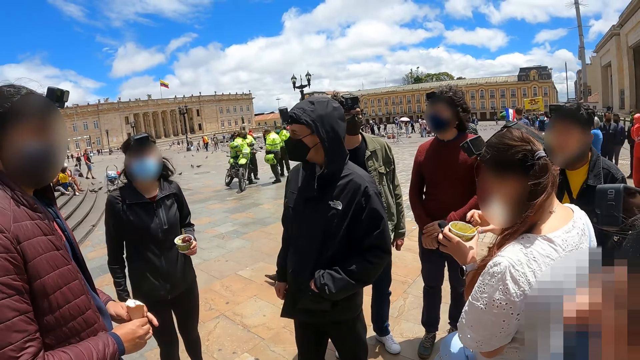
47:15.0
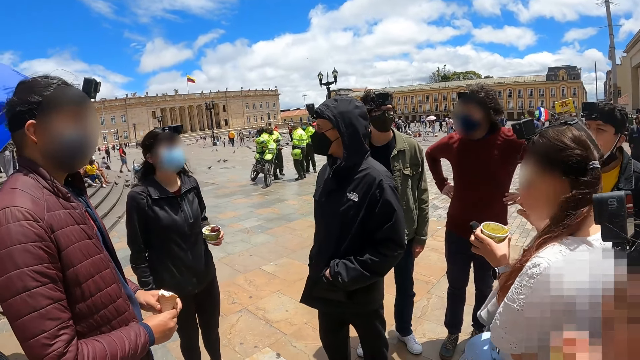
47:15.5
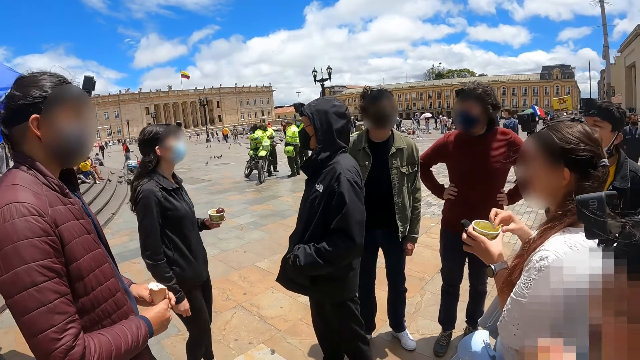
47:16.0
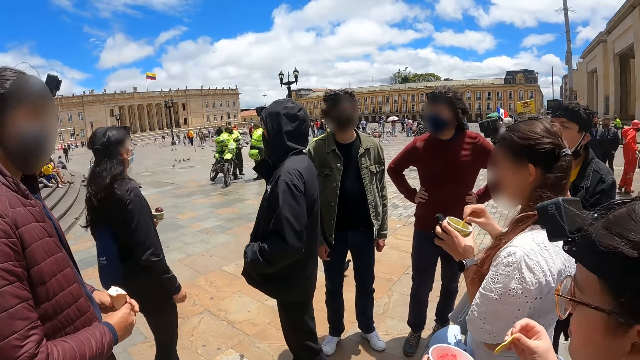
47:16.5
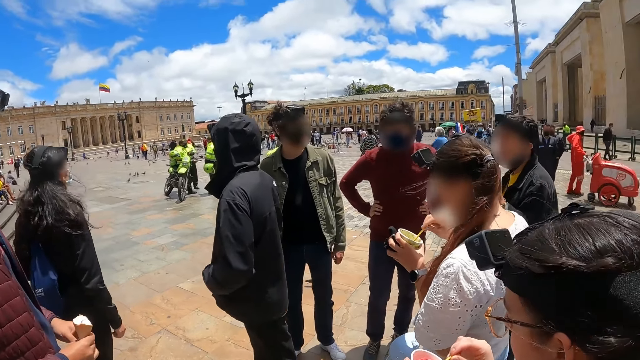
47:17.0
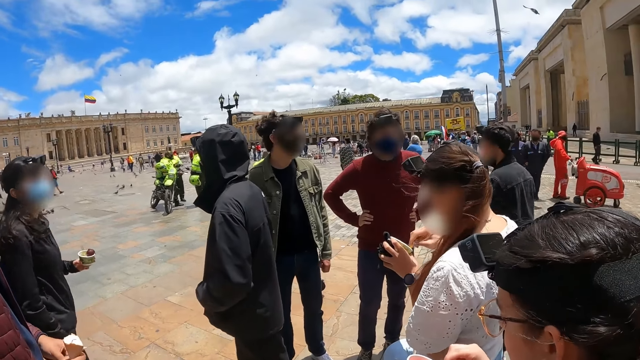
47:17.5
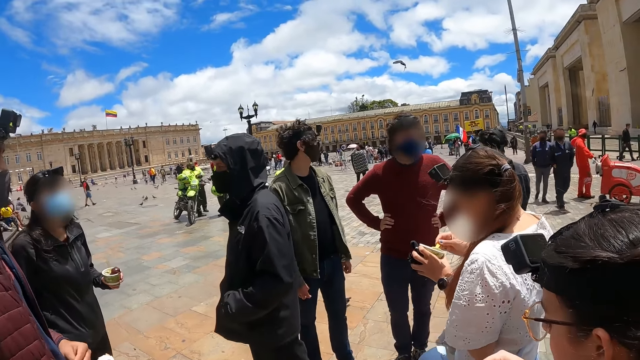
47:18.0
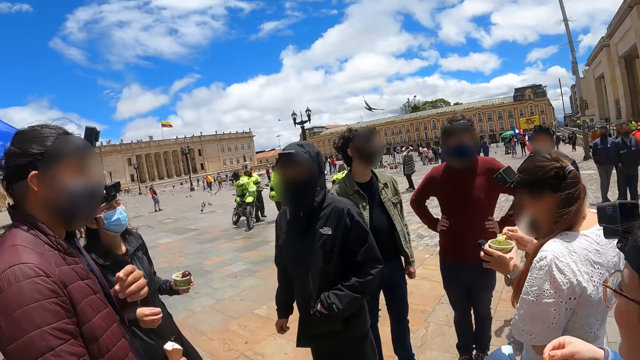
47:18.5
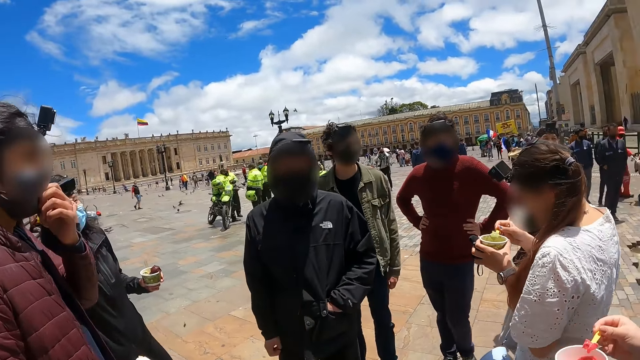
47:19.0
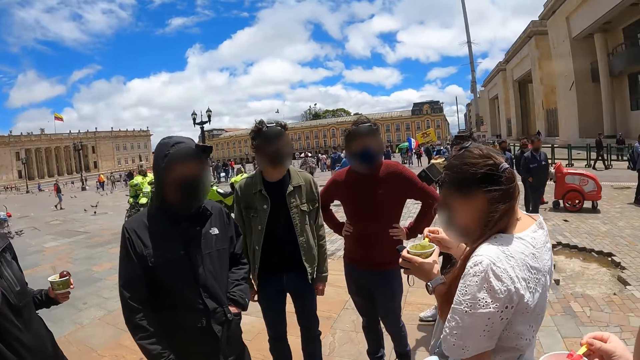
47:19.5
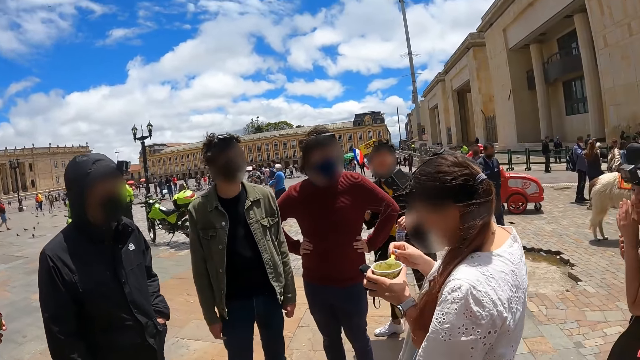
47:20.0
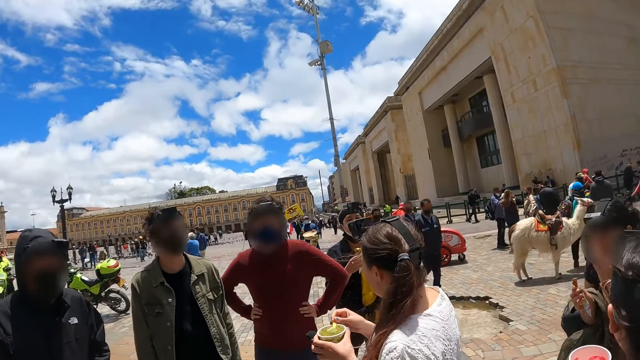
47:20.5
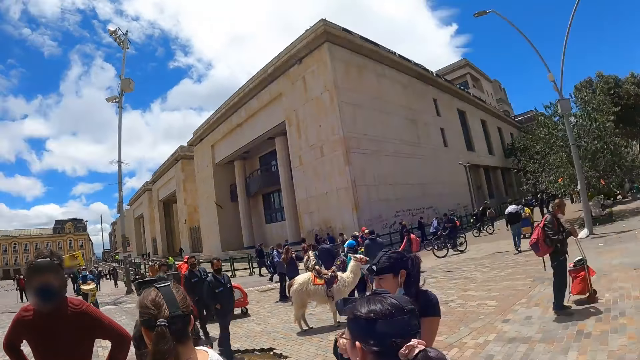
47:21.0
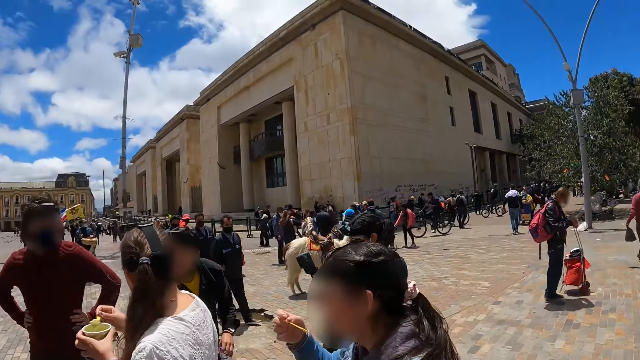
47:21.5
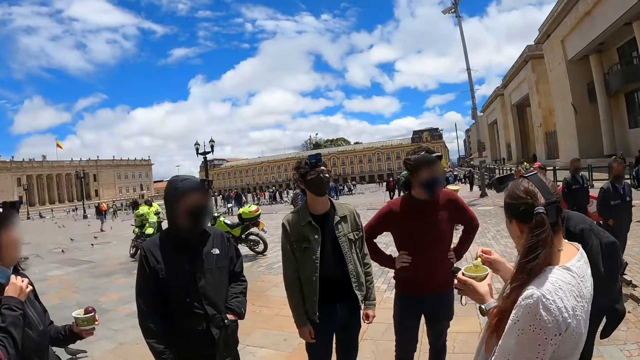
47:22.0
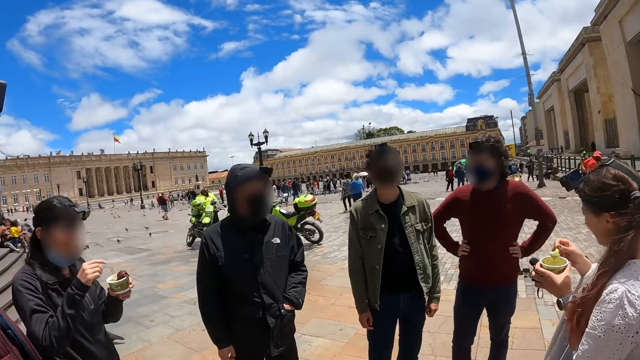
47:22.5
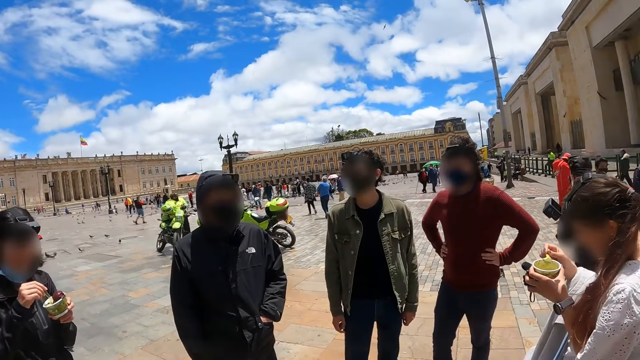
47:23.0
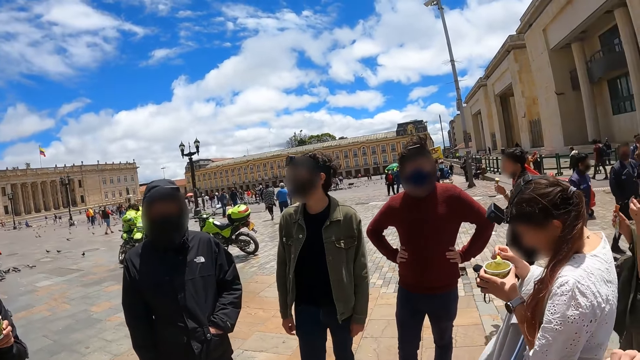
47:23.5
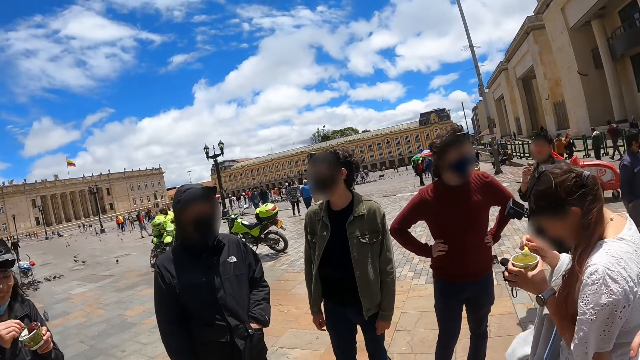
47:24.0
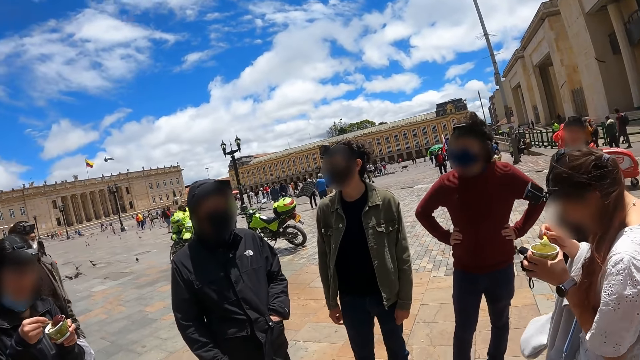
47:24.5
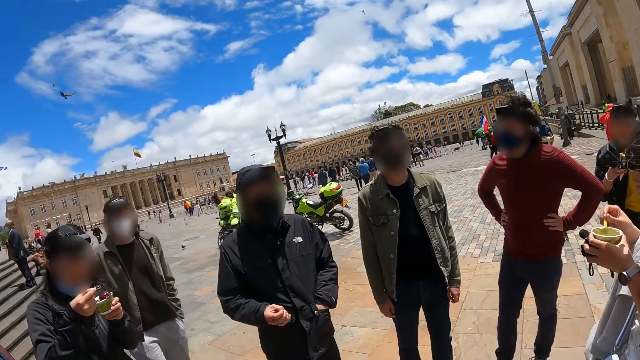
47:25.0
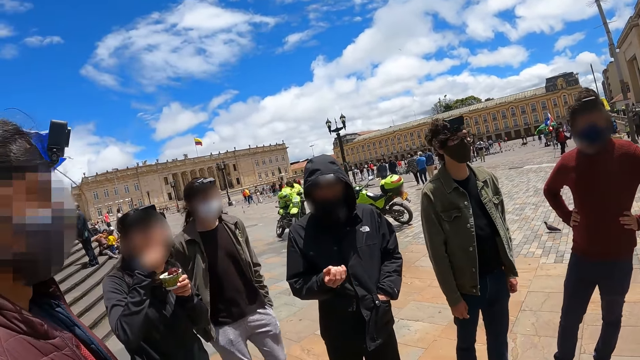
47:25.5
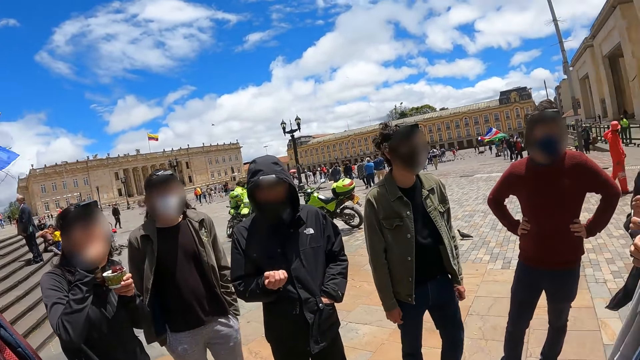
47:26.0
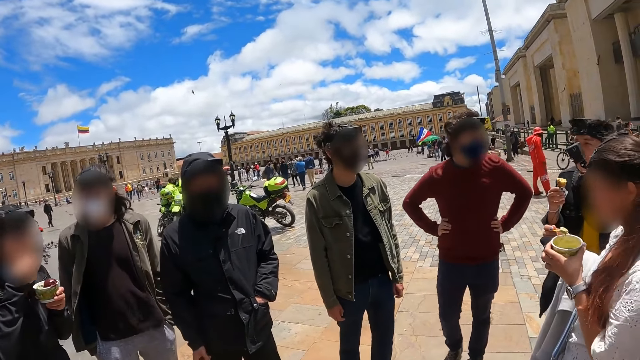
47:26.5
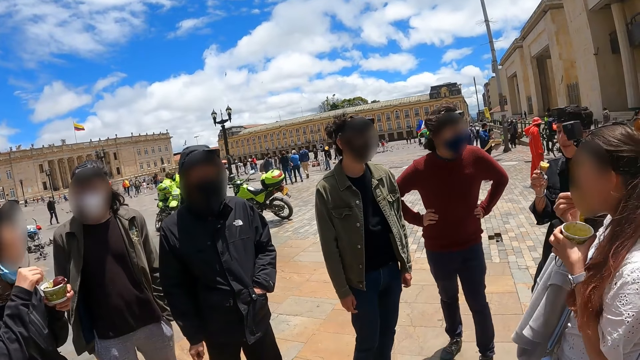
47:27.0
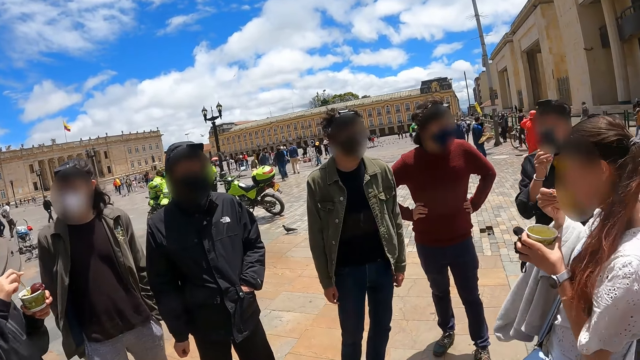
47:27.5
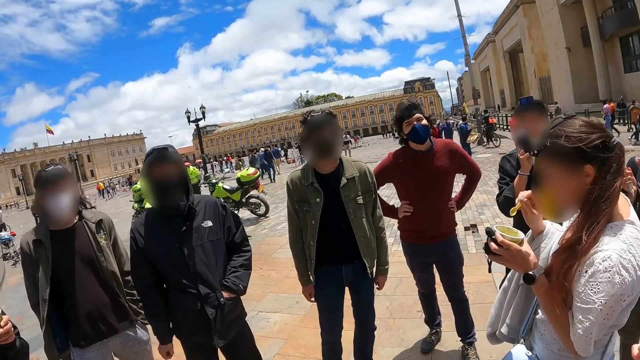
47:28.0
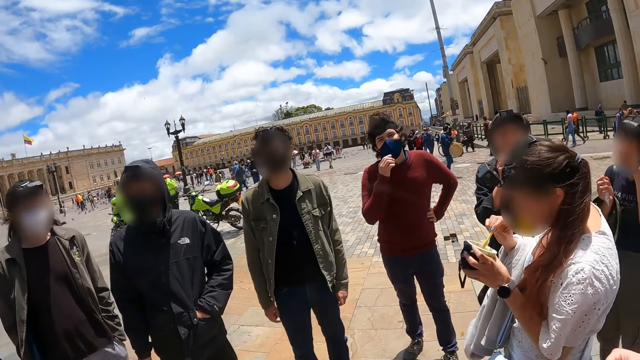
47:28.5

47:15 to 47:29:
A person looks around. The camera wearer looks around. They look at the people around. The person eats the ice cream. Another person eats the ice cream.

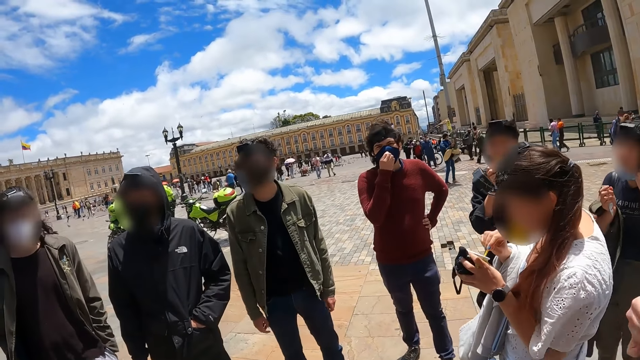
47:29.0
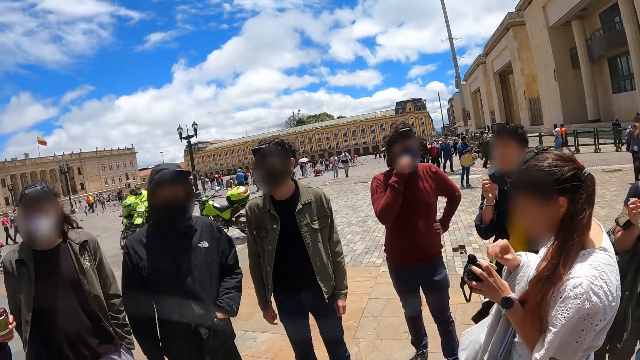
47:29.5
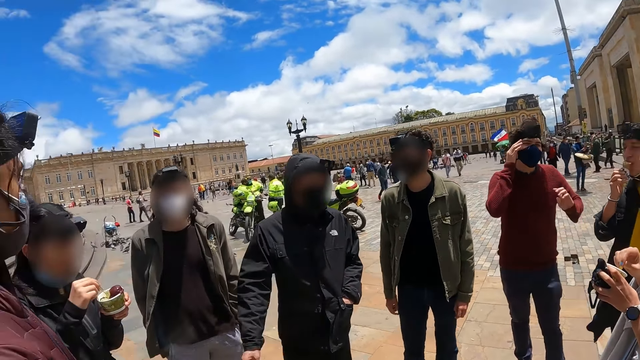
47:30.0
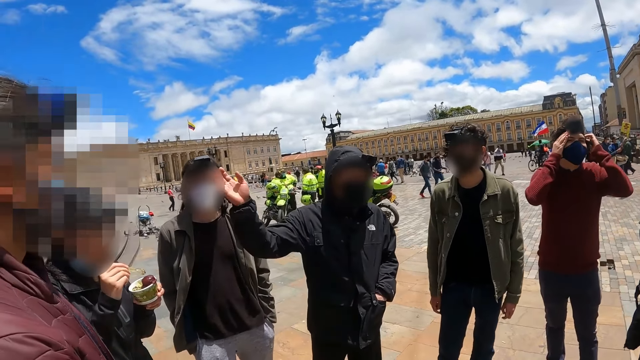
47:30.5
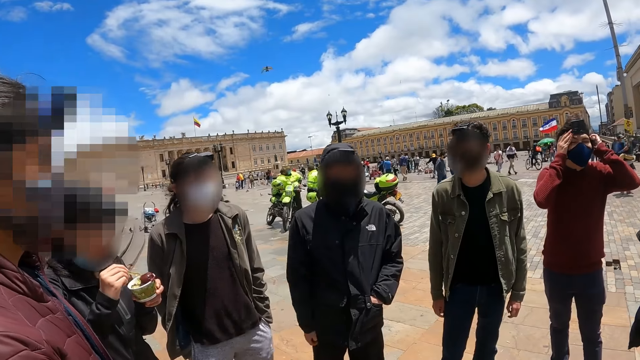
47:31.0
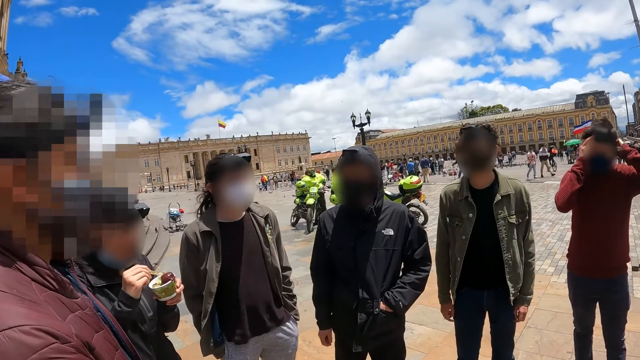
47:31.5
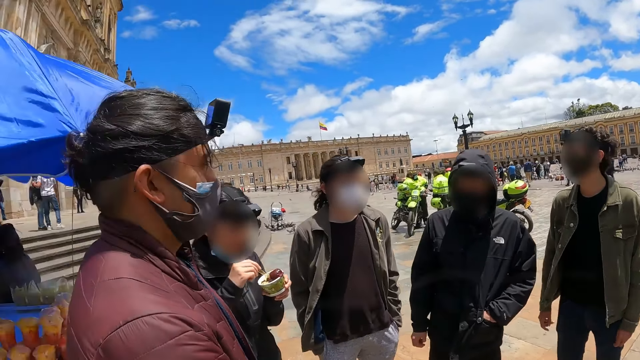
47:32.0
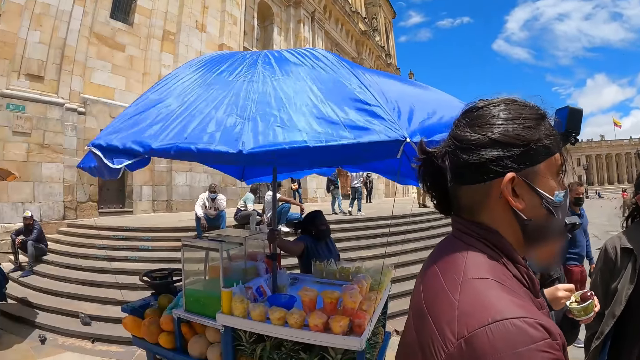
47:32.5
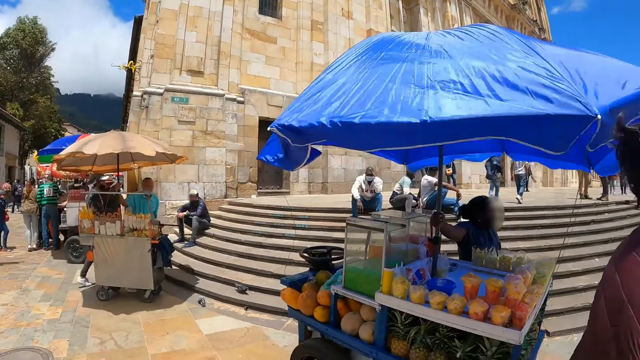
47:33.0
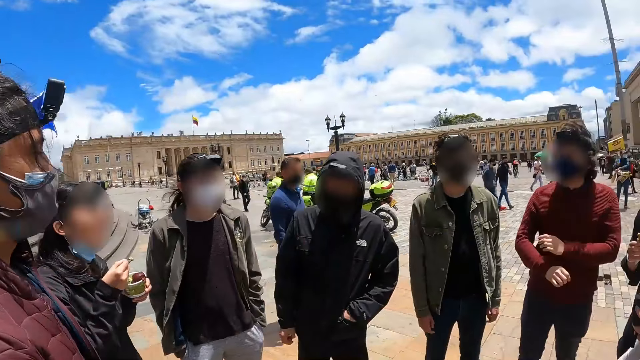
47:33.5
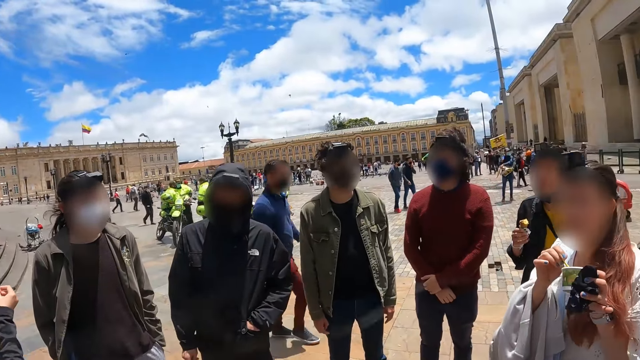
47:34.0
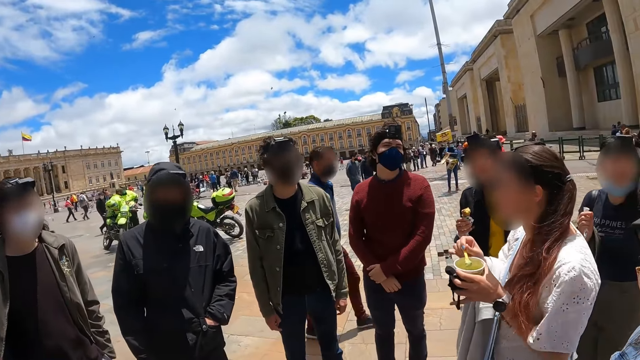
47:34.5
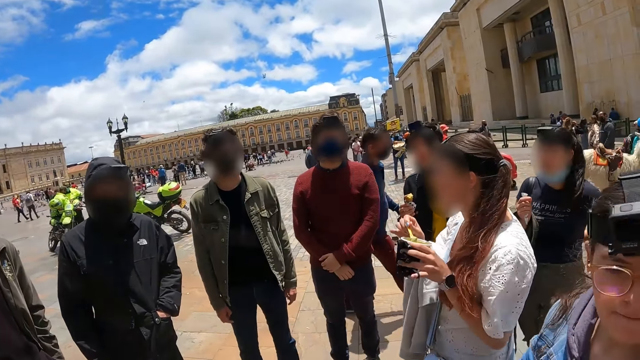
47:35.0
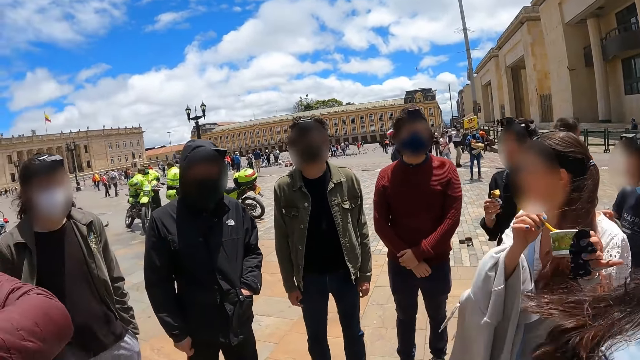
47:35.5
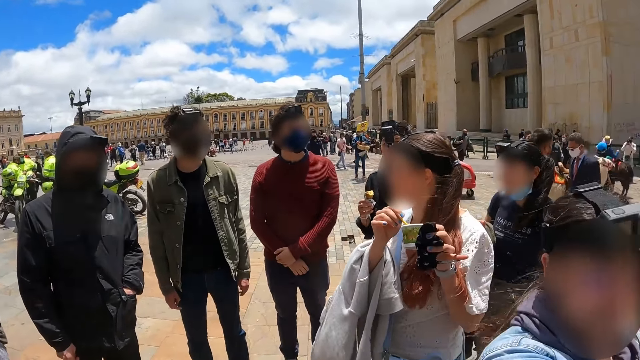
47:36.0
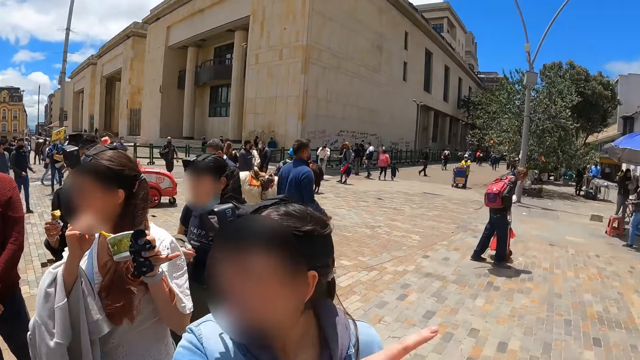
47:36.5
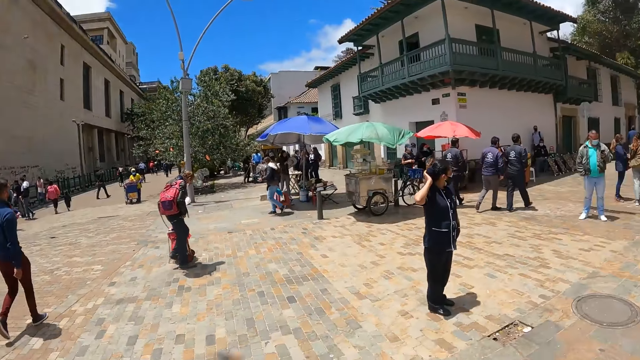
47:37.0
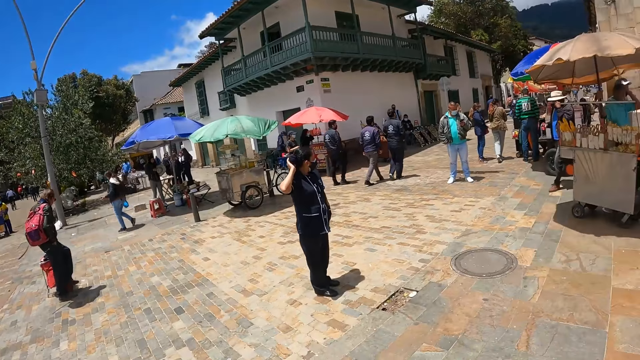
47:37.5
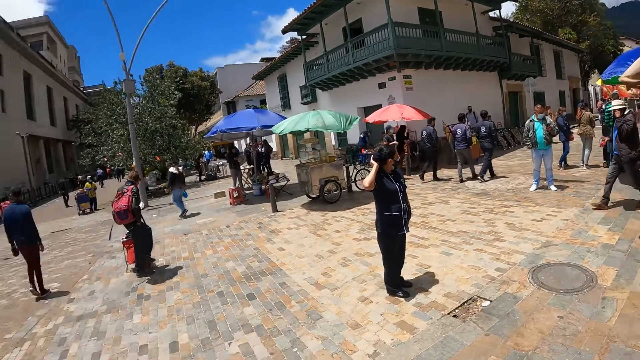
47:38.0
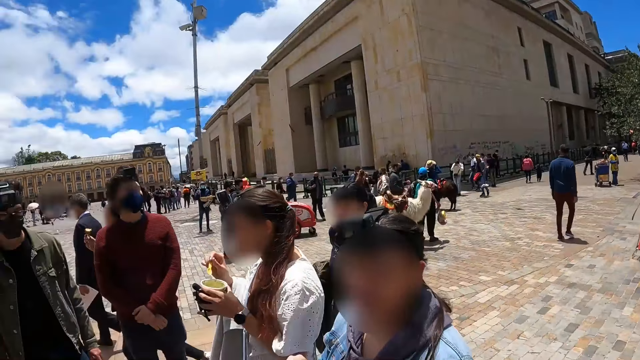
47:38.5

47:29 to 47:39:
A person touches the mask. The camera wearer looks around. They look around again.
